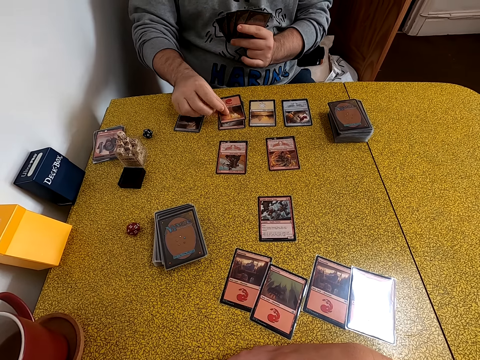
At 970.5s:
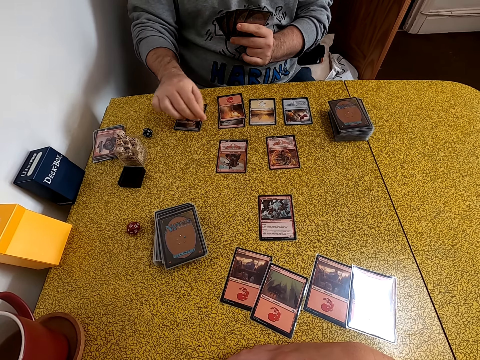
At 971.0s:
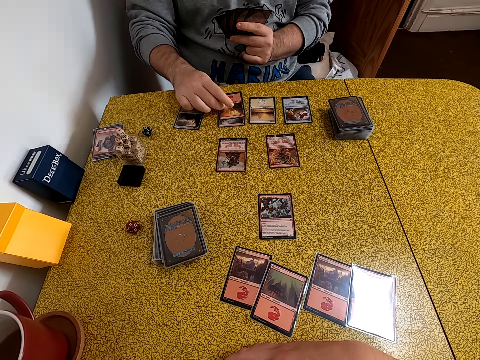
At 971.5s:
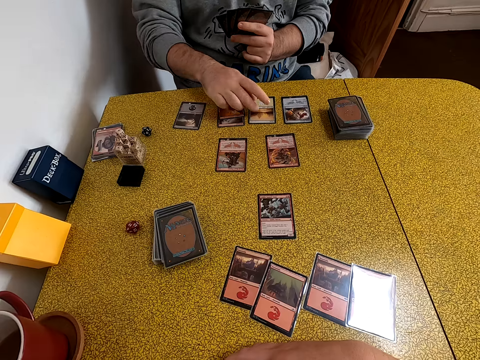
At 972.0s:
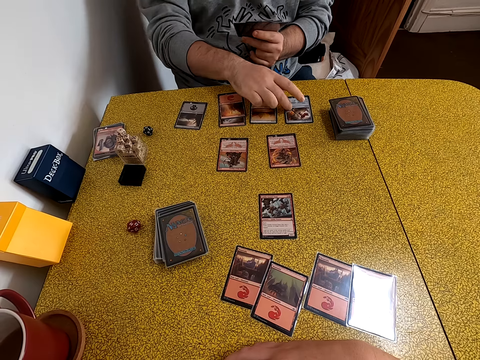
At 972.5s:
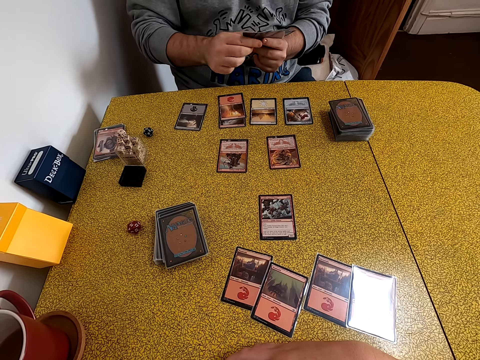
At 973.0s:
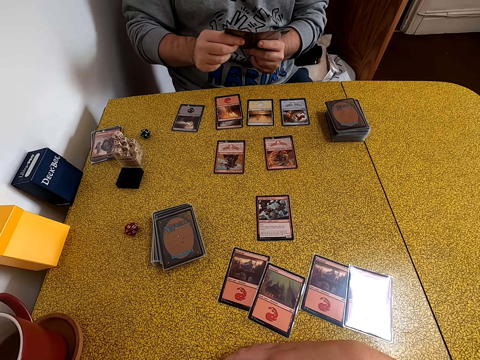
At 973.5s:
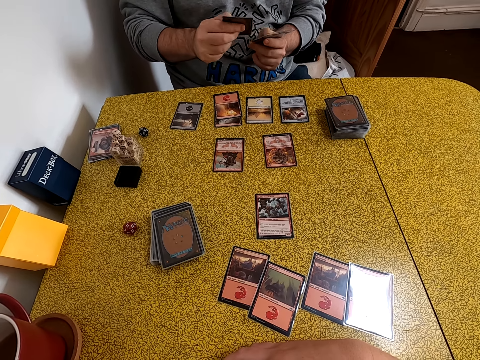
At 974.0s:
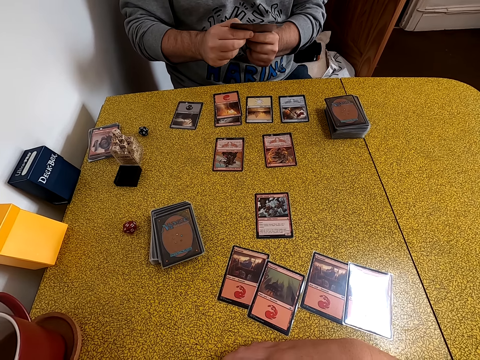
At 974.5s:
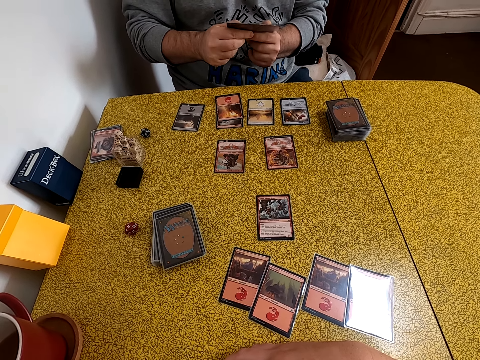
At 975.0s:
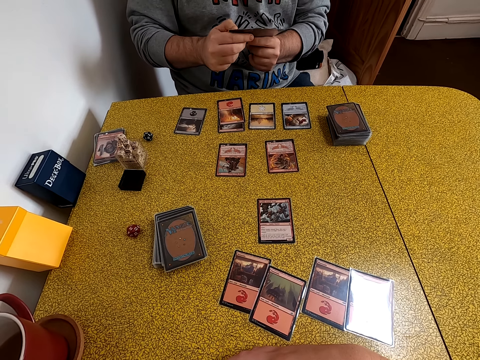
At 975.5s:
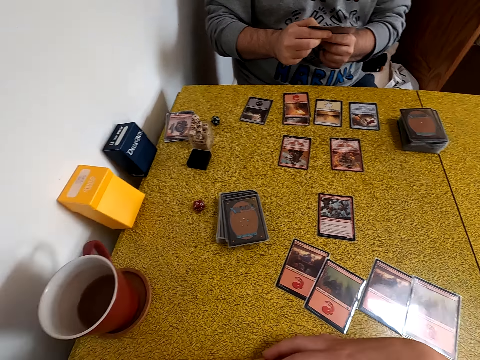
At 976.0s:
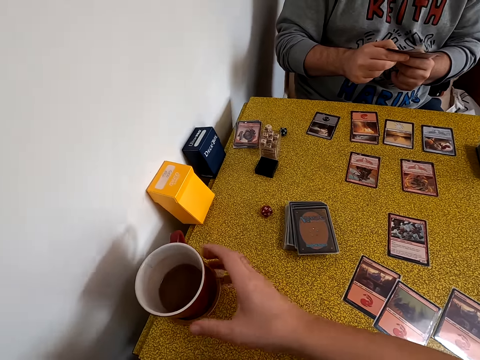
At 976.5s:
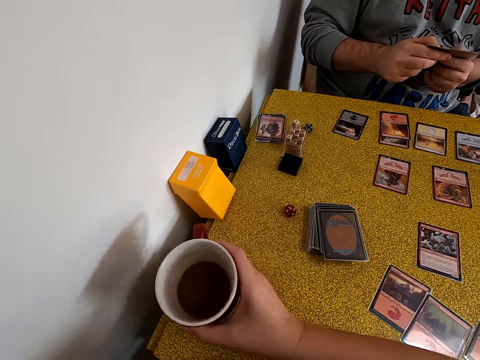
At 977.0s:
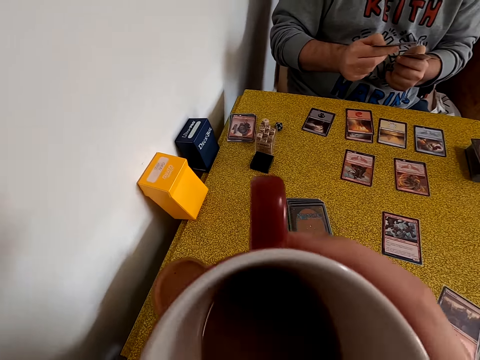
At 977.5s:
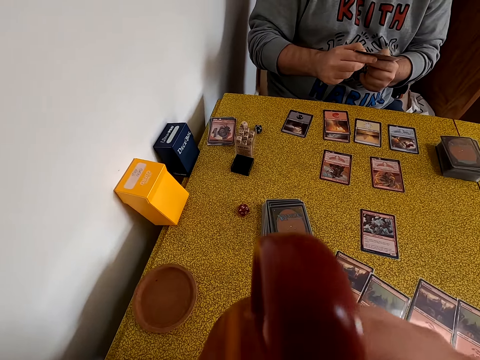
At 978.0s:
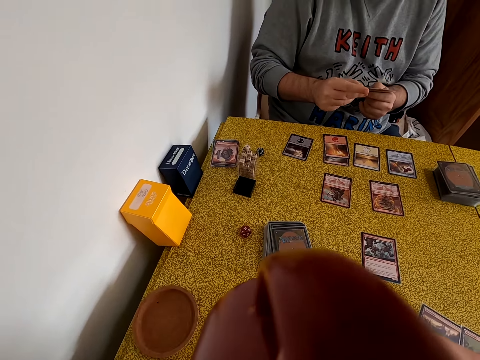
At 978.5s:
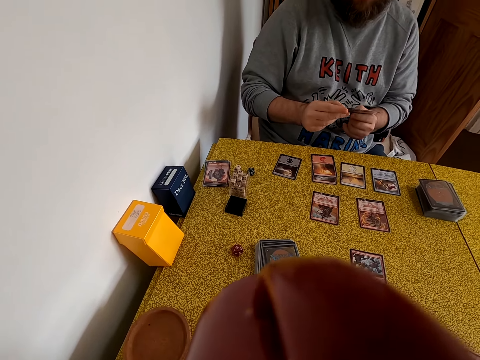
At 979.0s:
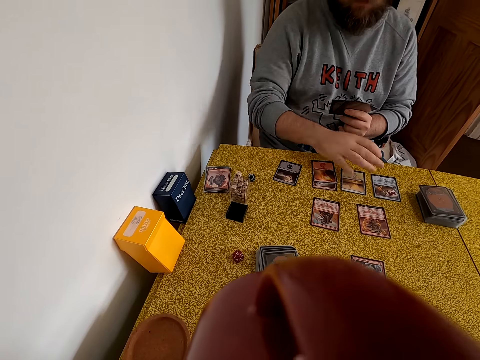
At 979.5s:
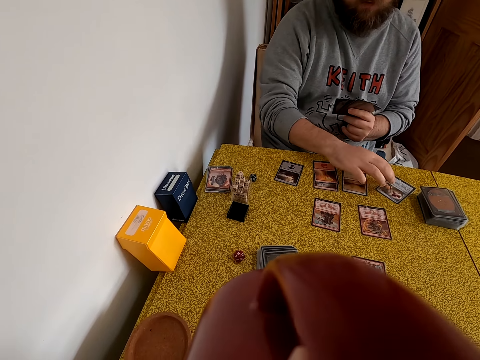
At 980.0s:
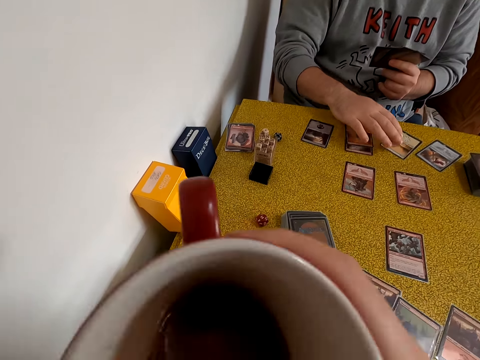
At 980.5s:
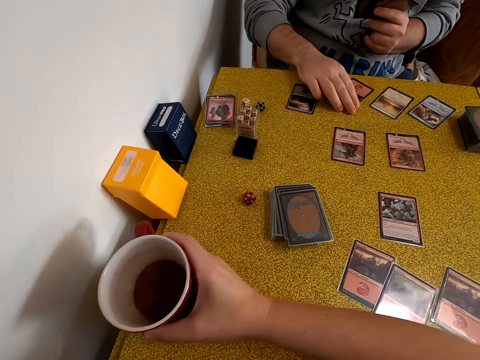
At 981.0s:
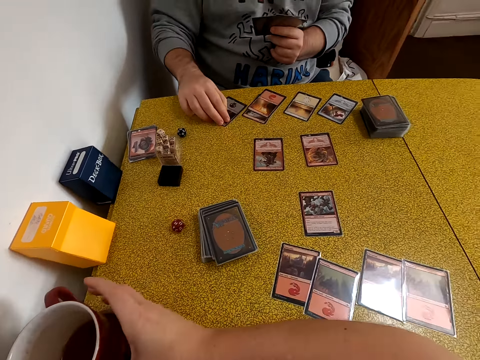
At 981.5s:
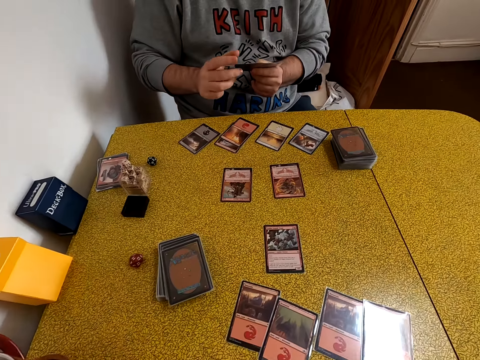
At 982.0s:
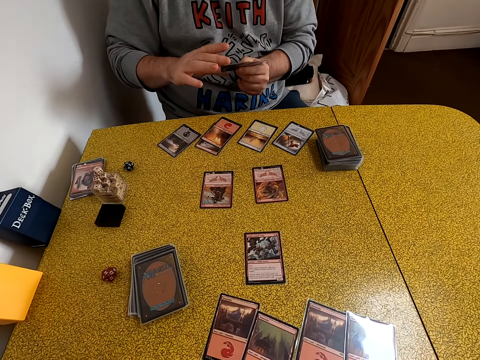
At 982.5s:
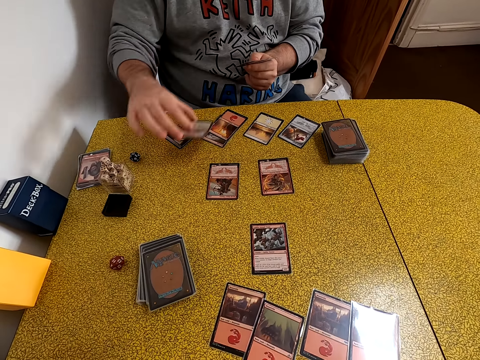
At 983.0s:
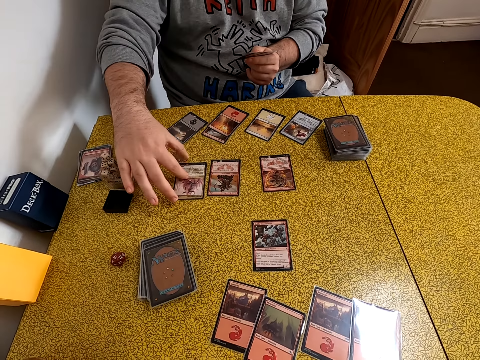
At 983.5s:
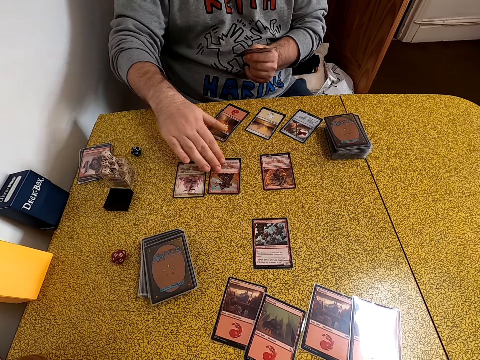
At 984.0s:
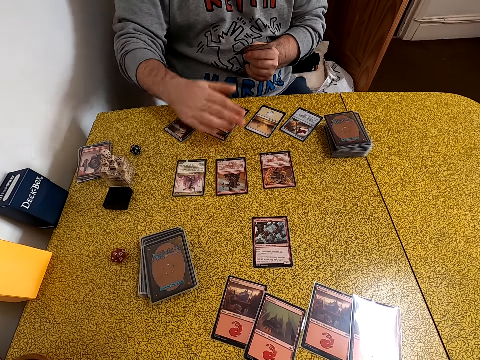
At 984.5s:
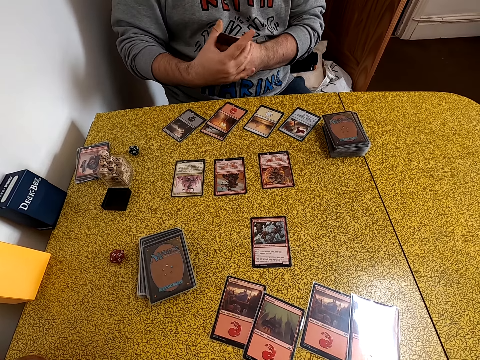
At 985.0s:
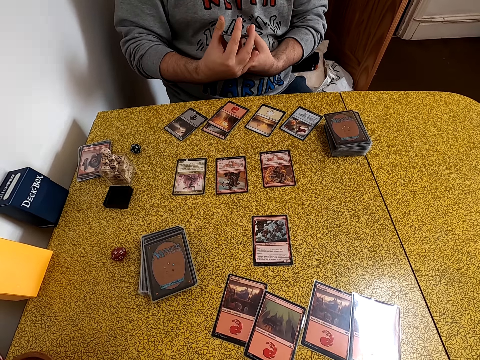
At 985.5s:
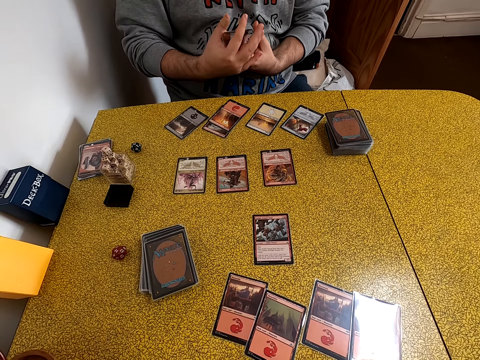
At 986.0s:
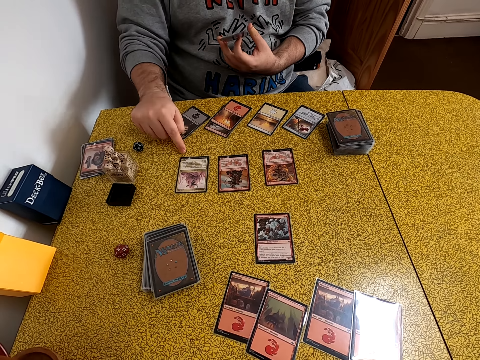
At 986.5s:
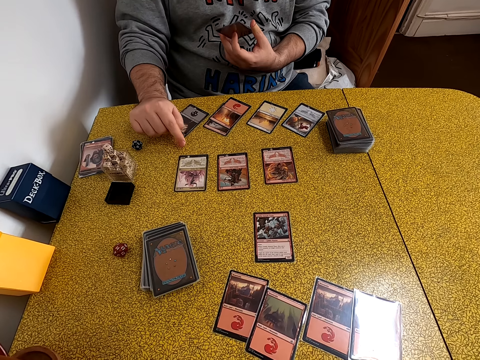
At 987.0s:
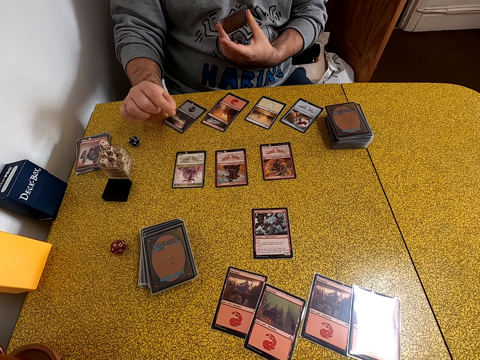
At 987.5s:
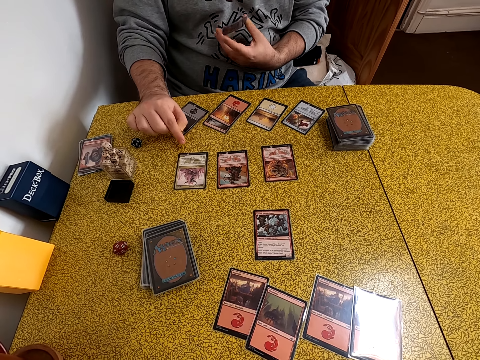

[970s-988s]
The camera wearer takes a playing card. A person puts a playing card on the table. The person counts the playing cards on the table. The person arranges playing cards. The camera wearer takes a cup of tea. They sip the tea. The person moves playing cards on the table. The camera wearer puts the cup down. The person arranges playing cards. The person puts a playing card on the table. The person arranges the playing cards. The person holds playing cards with both hands. The person points on a playing card on the table.

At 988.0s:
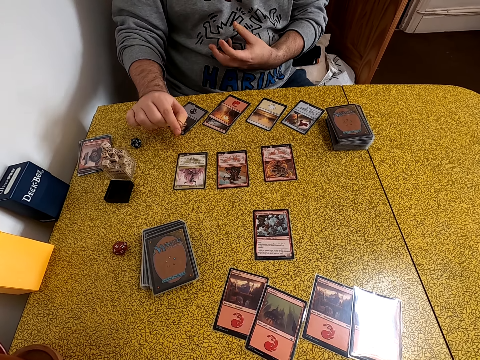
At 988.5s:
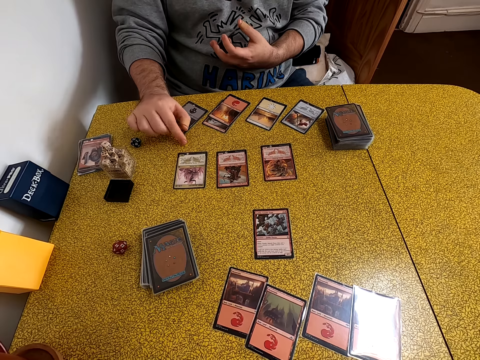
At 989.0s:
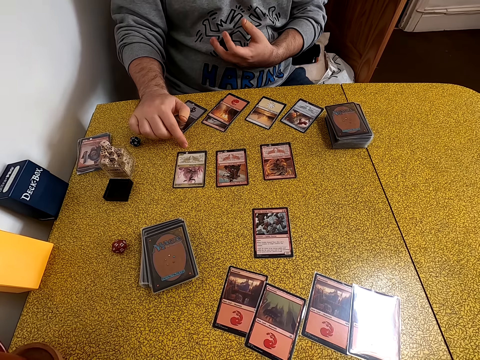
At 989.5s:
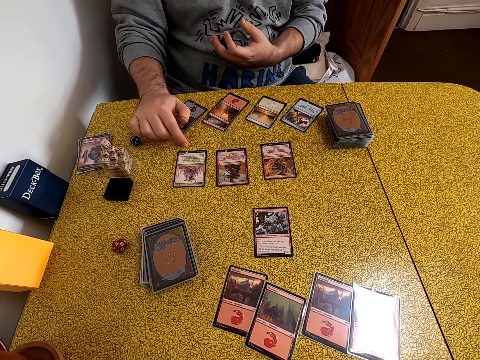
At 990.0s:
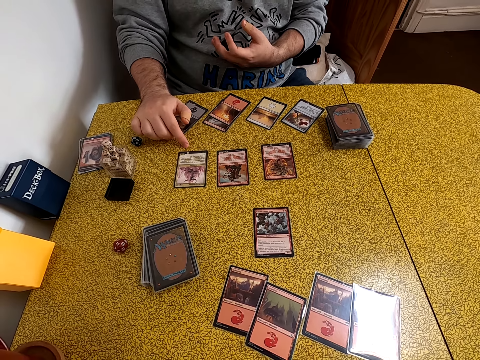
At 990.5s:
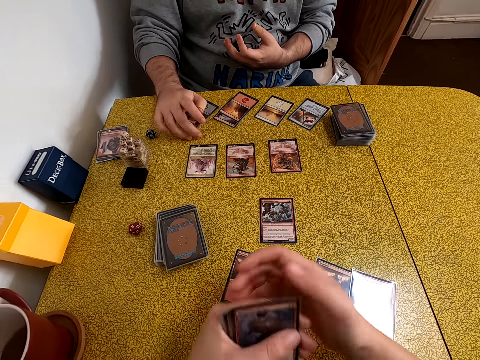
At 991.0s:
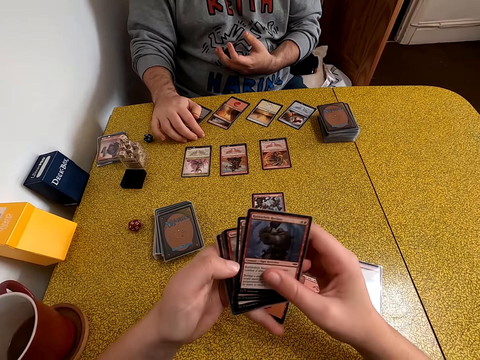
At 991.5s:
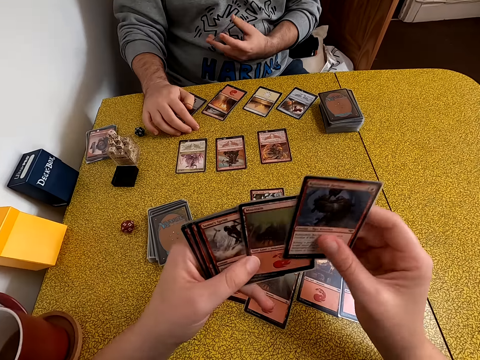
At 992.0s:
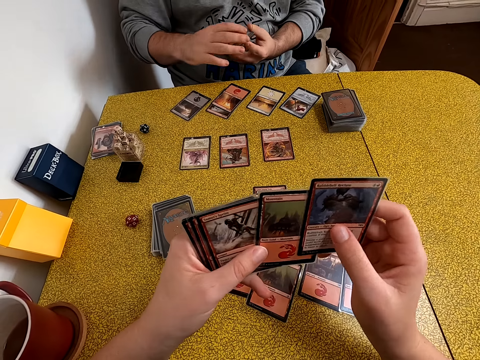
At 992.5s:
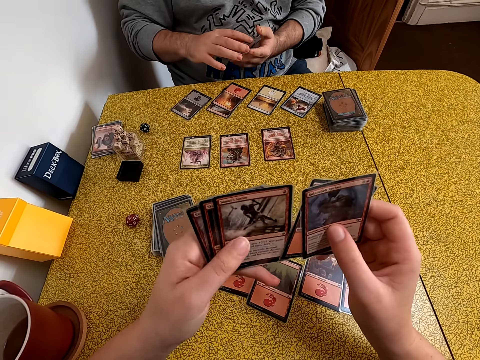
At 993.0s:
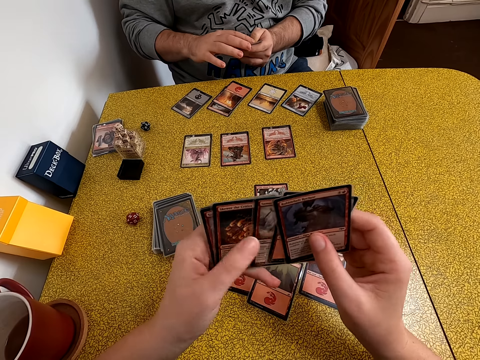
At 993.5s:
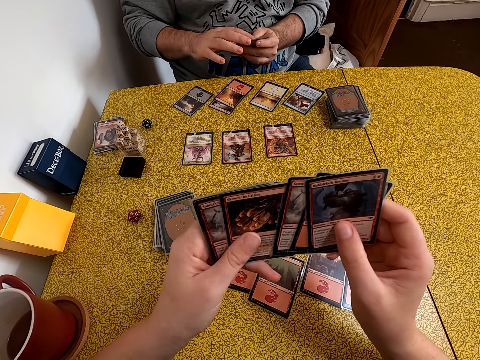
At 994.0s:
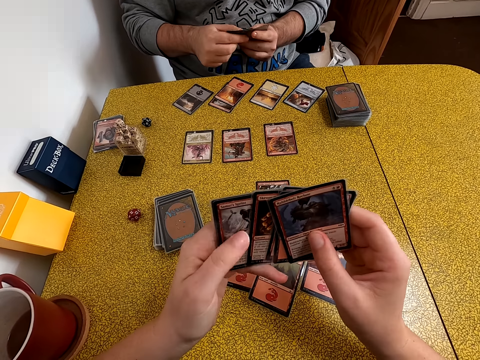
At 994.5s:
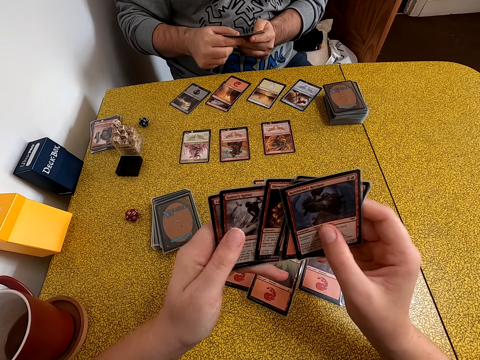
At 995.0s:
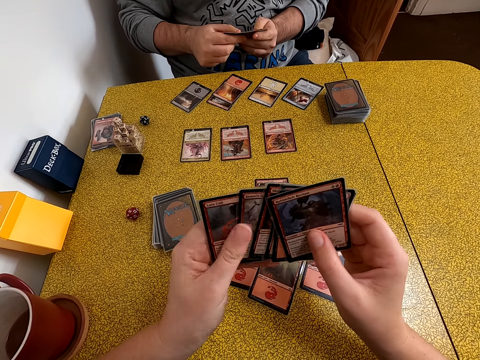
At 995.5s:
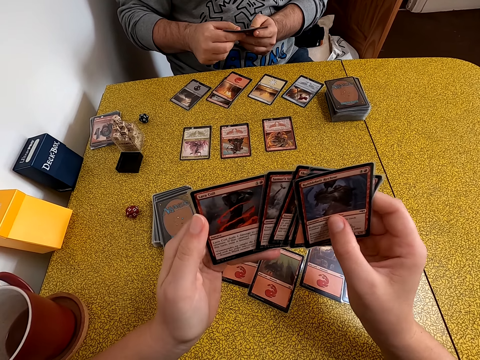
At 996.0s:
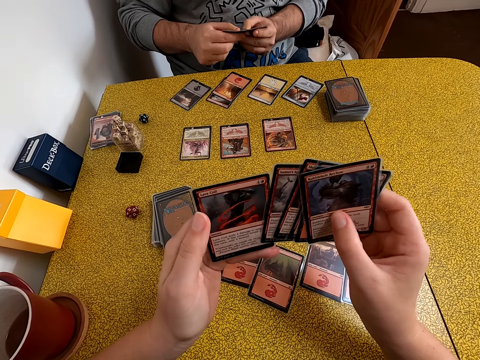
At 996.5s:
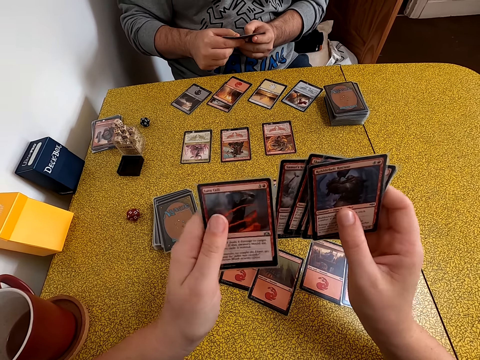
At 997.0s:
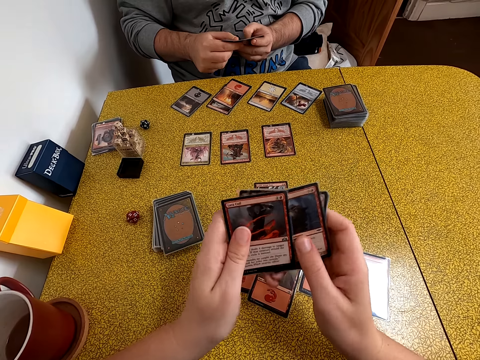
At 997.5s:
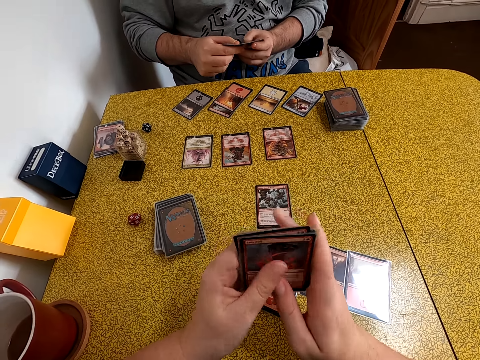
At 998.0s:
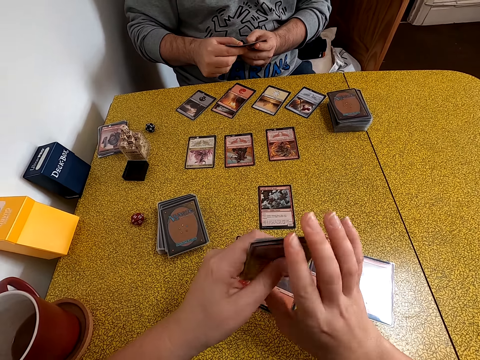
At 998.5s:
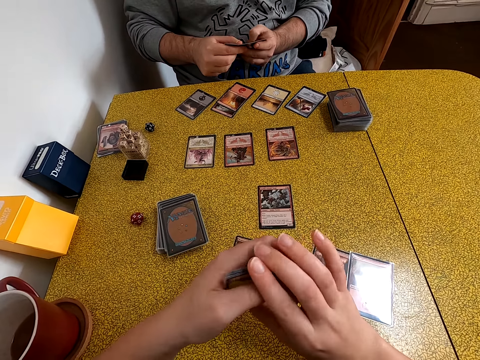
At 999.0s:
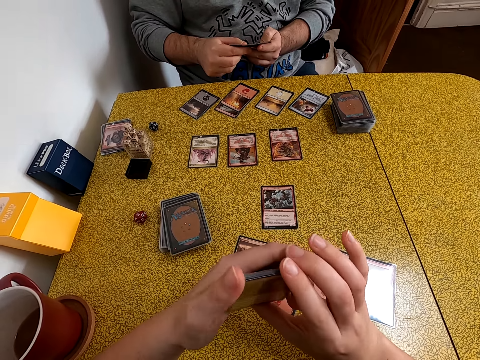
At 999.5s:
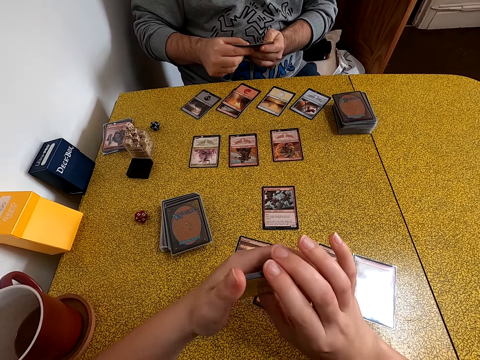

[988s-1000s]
A person puts a hand on the table. The camera wearer arranges playing cards. The person arranges playing cards with both hands.
